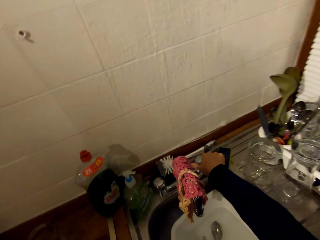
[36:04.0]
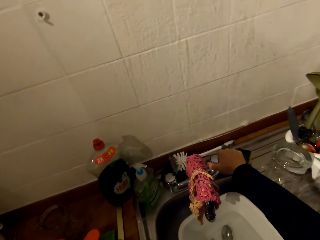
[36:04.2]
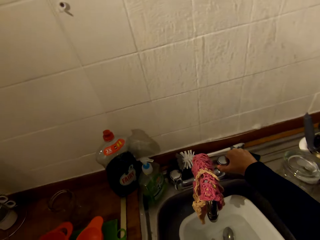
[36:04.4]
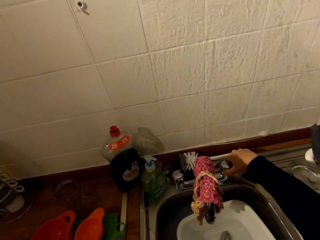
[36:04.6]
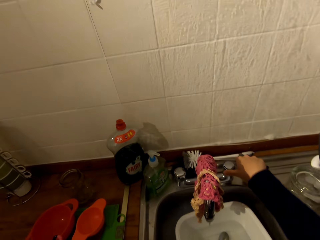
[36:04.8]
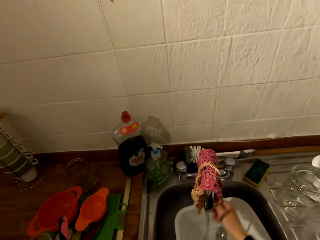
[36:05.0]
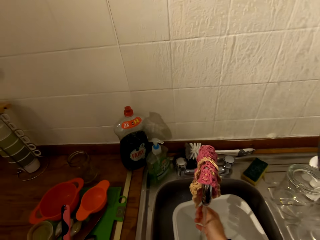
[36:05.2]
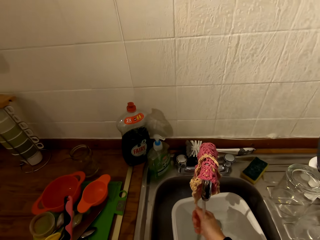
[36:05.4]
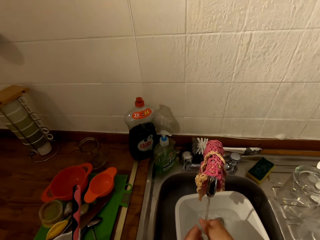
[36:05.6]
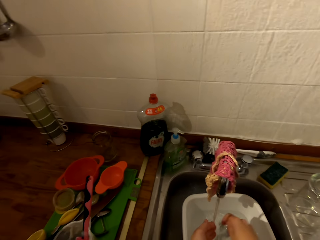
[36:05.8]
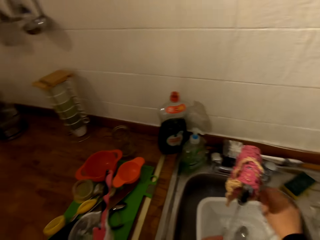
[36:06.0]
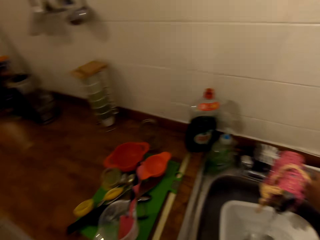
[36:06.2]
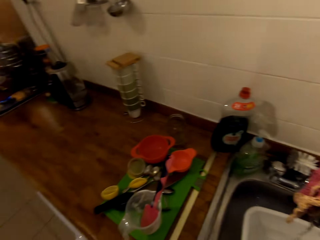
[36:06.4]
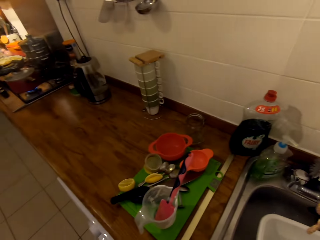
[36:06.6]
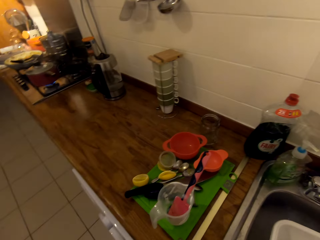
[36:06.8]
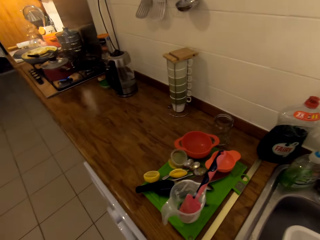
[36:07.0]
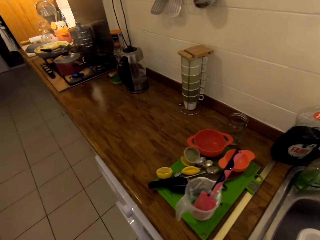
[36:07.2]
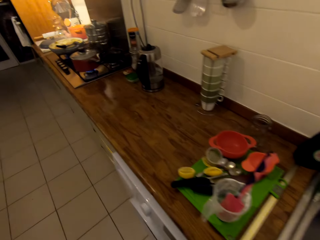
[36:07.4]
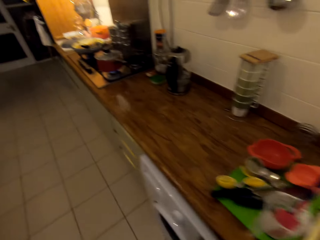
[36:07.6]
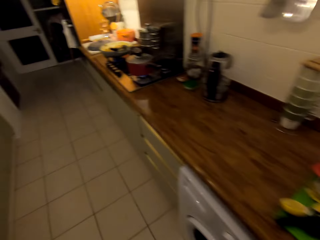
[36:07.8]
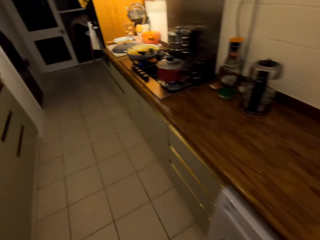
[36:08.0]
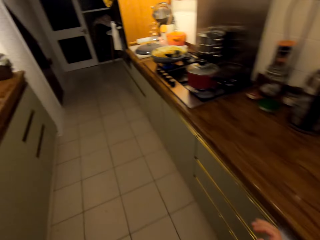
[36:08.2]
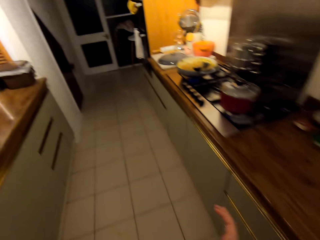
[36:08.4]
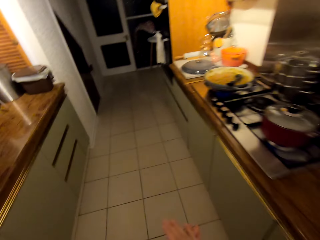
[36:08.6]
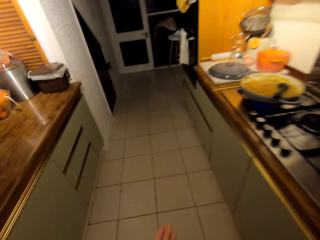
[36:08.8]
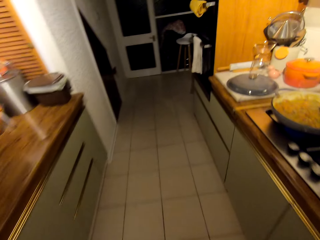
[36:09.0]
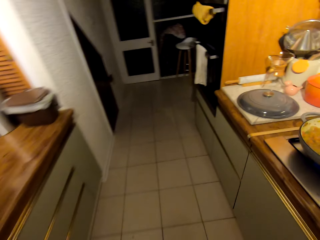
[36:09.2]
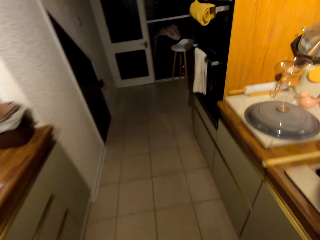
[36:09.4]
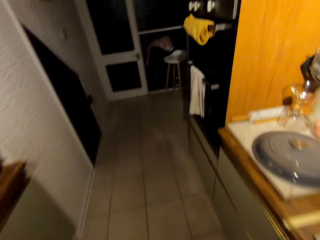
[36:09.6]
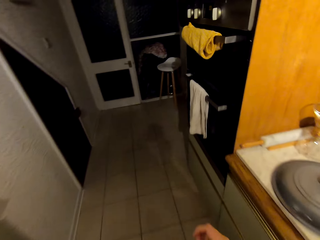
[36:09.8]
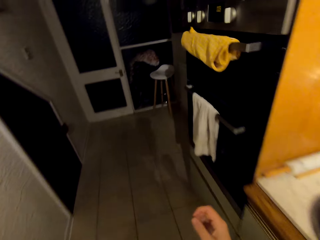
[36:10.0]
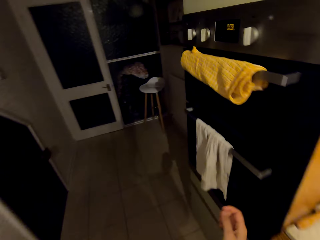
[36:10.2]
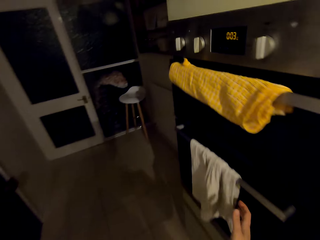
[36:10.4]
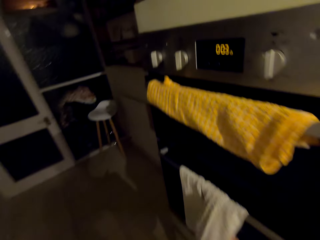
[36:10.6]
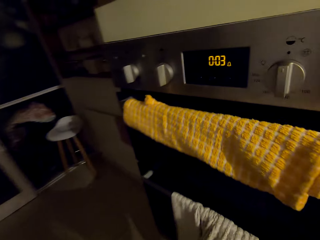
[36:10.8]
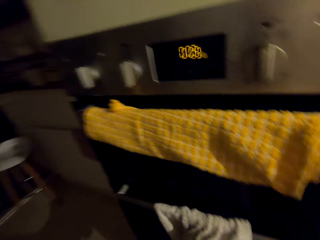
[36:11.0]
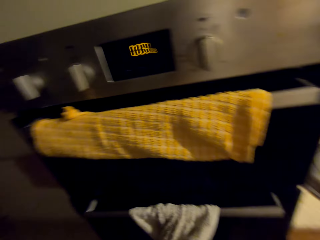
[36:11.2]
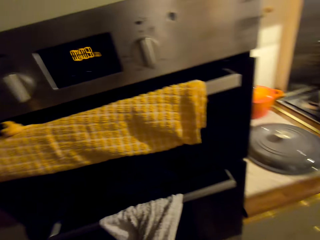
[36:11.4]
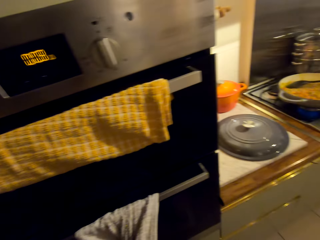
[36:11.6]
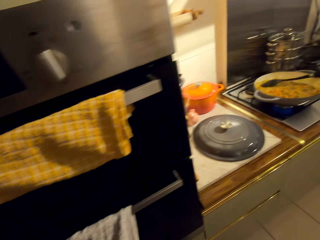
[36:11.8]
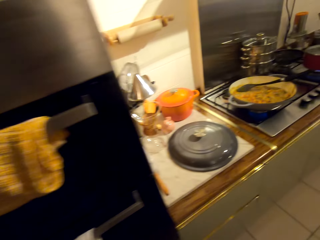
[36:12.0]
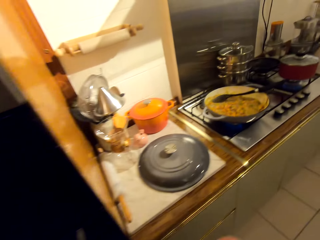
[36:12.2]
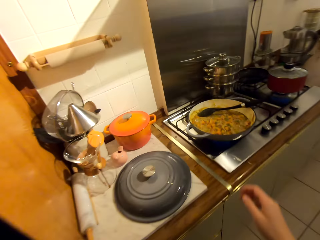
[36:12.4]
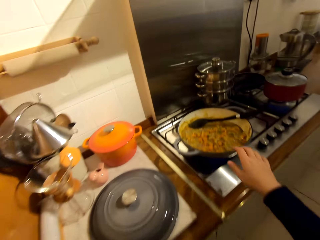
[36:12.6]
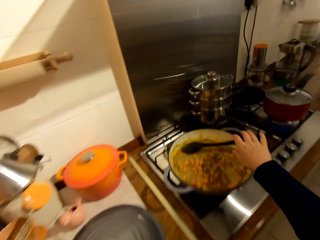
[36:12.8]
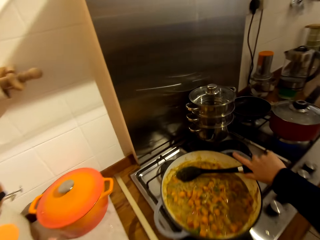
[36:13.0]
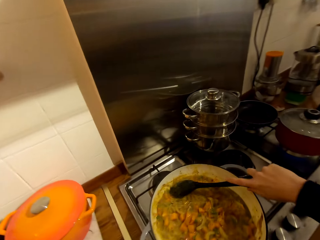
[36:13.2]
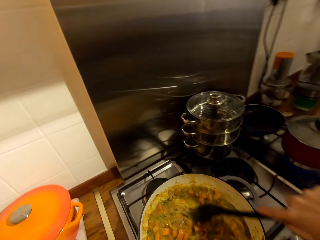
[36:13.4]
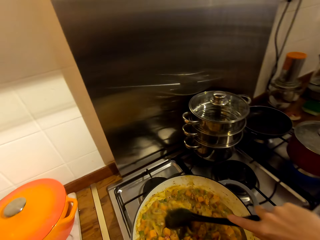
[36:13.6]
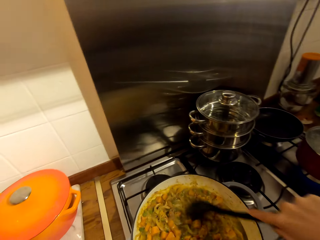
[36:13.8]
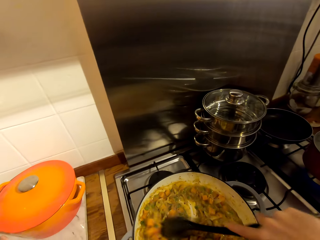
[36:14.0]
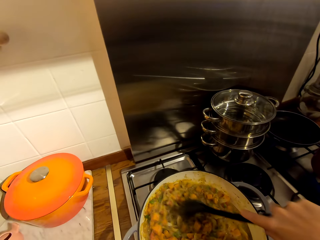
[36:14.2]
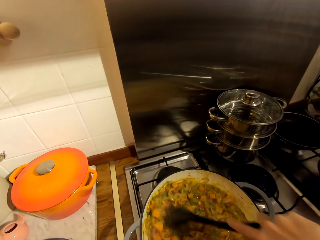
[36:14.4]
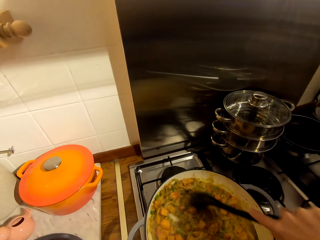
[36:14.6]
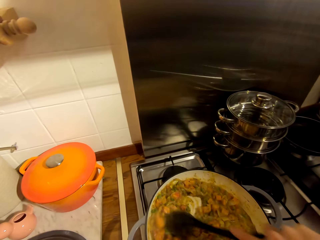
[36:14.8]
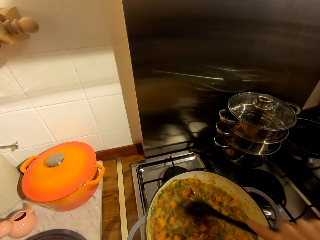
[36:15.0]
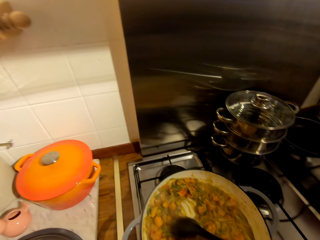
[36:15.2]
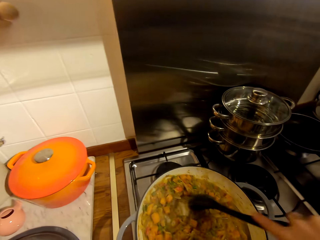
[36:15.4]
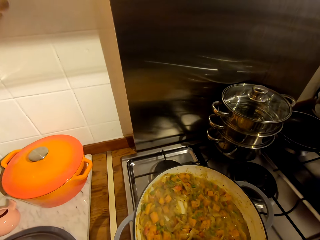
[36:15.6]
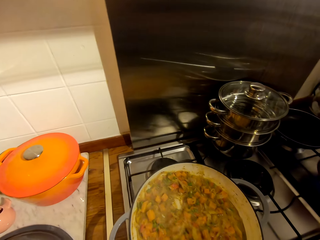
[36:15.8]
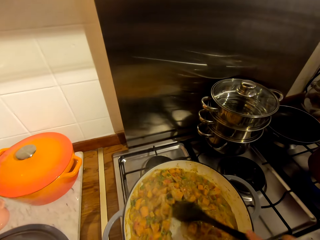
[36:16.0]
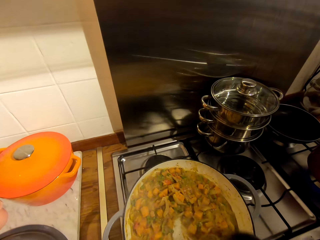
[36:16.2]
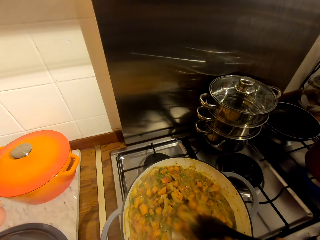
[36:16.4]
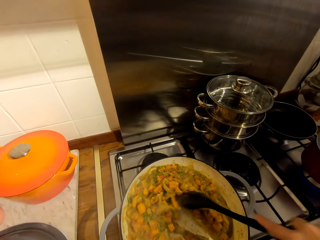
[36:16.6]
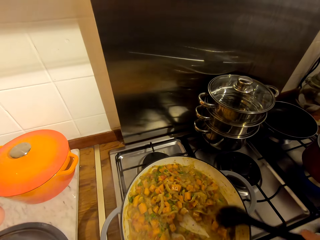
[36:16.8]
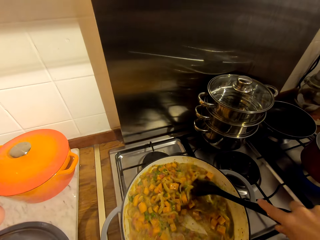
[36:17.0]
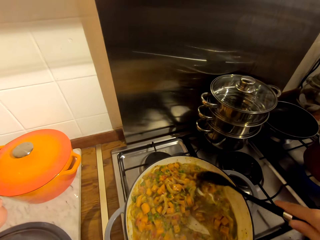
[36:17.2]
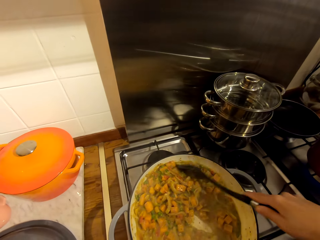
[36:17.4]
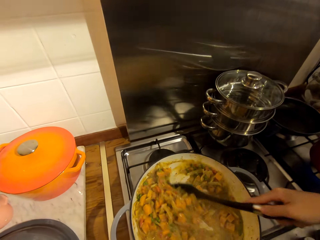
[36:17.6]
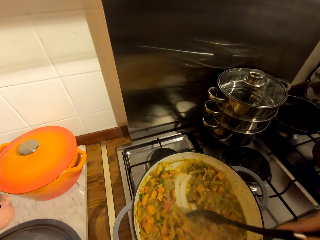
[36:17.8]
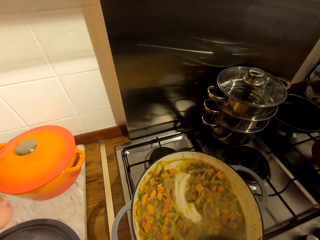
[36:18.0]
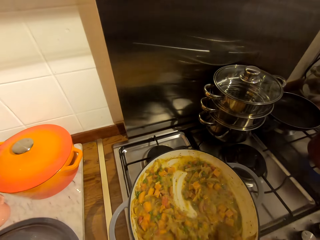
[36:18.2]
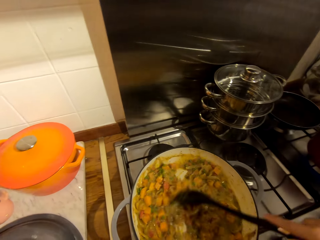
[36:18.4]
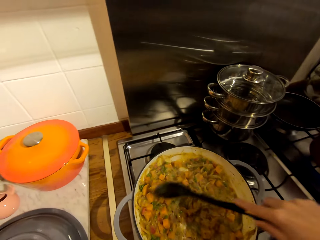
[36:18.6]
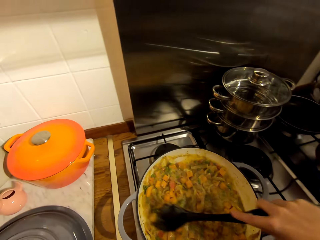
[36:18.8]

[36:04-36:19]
The camera wearer opens the tap. She washes her hands with tap water. She stares at the chopping board. She closes the tap water. She walks towards the oven. She wipes her hands with a hand towel. She walks around the kitchen. She picks up a wooden spoon from the frying pan and stirs the food with the wooden spoon.

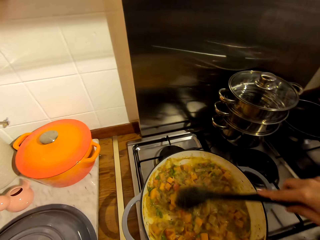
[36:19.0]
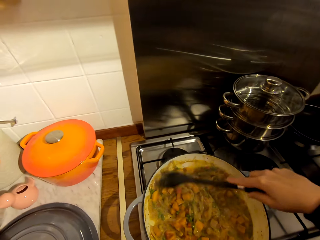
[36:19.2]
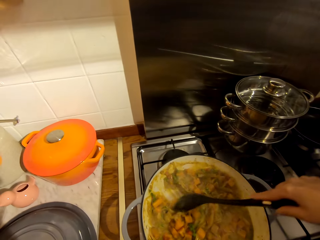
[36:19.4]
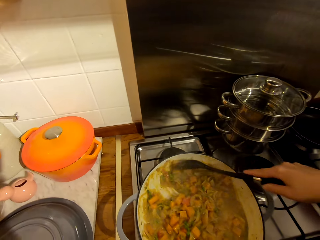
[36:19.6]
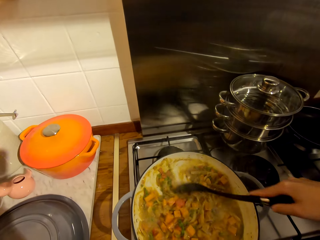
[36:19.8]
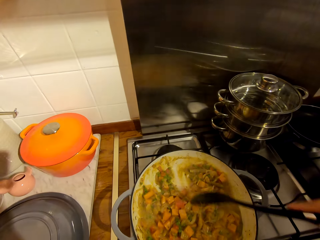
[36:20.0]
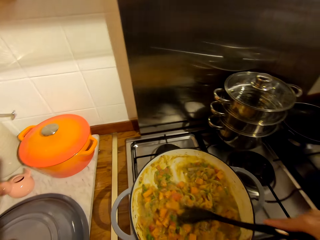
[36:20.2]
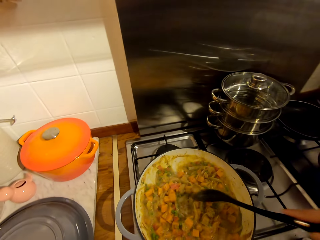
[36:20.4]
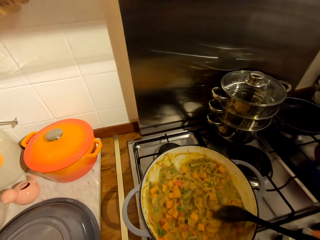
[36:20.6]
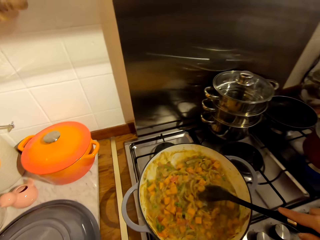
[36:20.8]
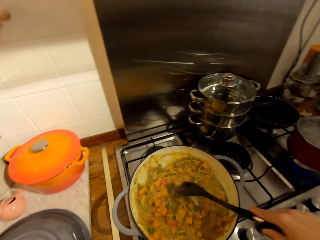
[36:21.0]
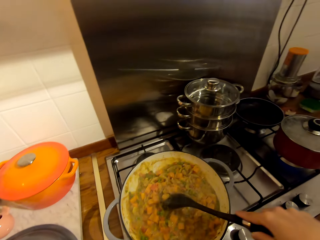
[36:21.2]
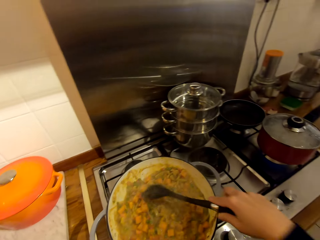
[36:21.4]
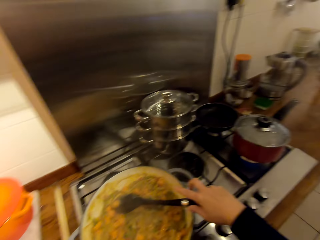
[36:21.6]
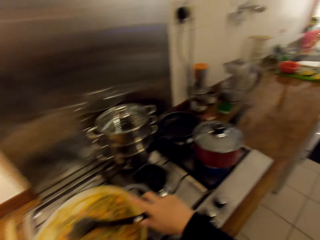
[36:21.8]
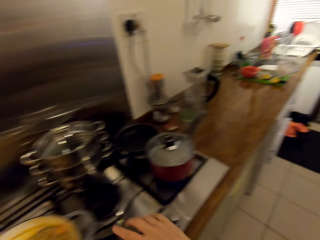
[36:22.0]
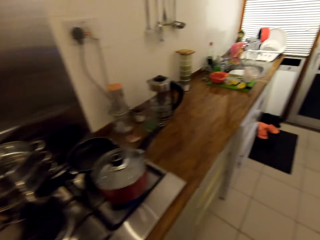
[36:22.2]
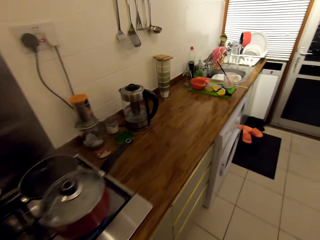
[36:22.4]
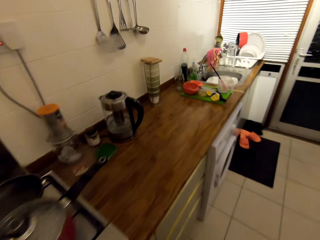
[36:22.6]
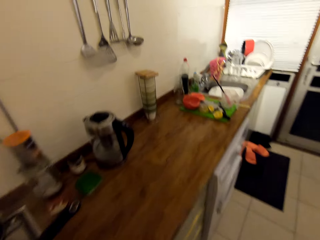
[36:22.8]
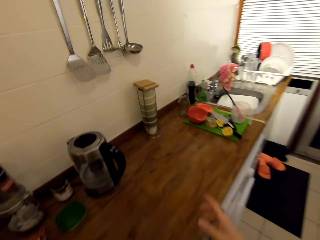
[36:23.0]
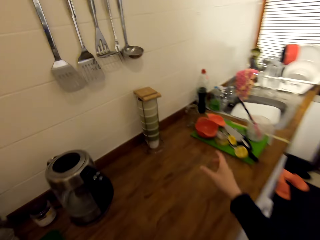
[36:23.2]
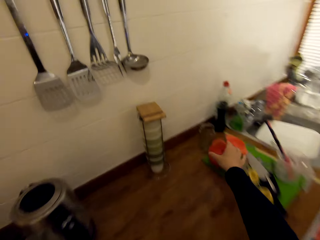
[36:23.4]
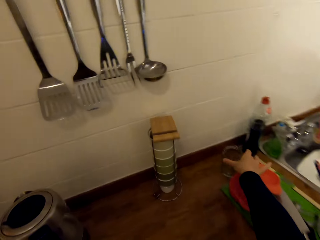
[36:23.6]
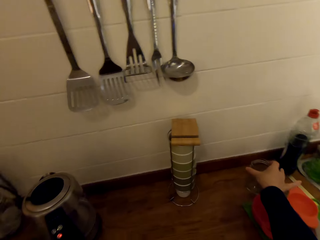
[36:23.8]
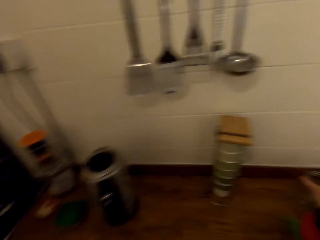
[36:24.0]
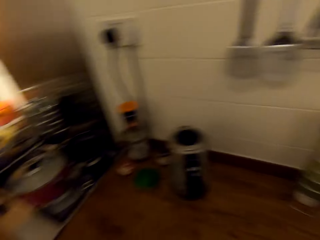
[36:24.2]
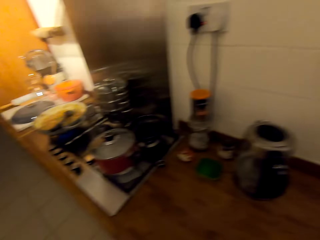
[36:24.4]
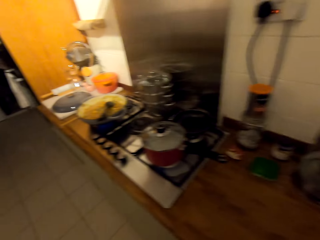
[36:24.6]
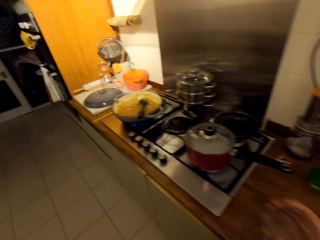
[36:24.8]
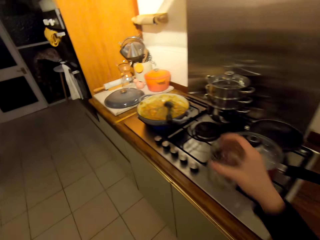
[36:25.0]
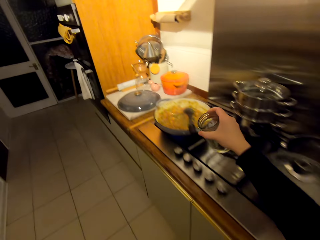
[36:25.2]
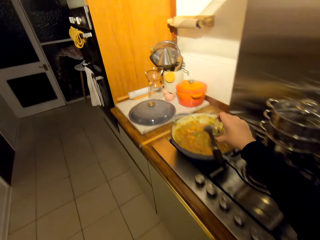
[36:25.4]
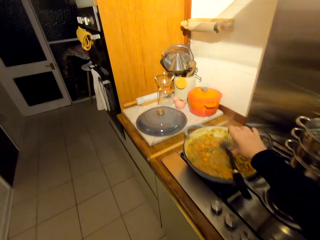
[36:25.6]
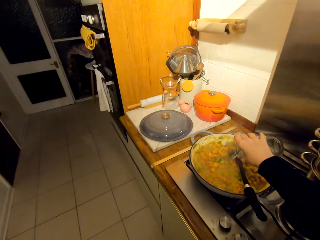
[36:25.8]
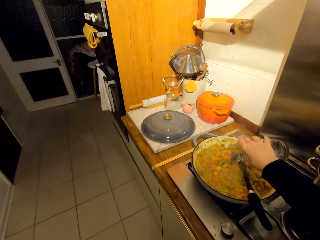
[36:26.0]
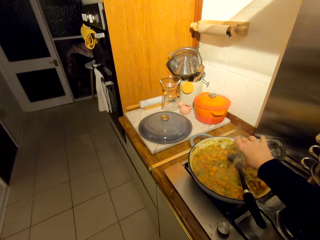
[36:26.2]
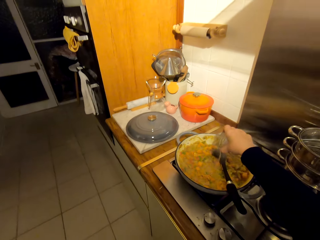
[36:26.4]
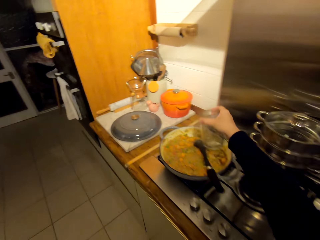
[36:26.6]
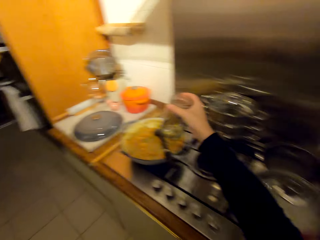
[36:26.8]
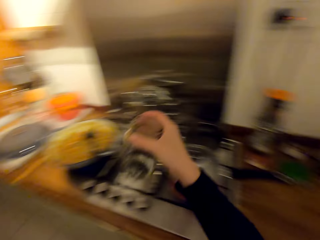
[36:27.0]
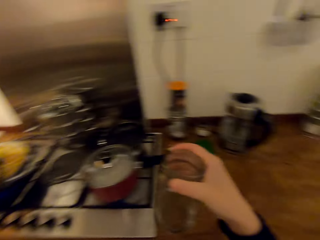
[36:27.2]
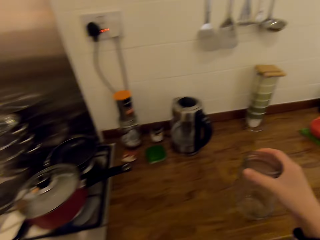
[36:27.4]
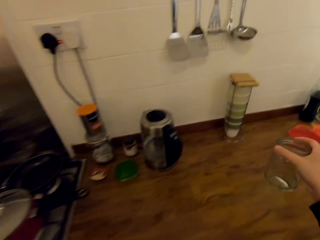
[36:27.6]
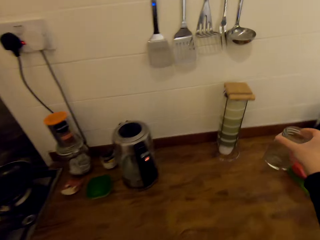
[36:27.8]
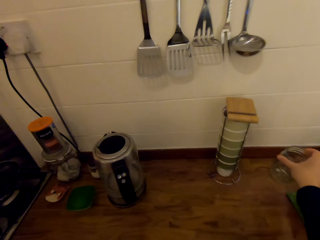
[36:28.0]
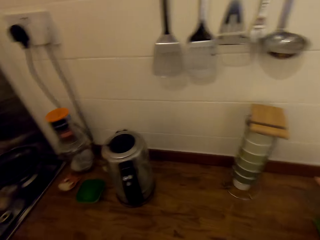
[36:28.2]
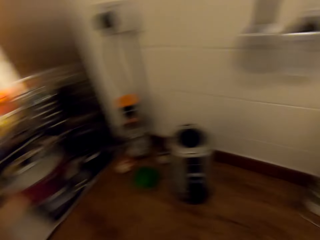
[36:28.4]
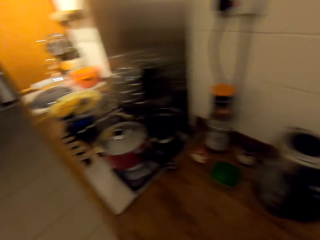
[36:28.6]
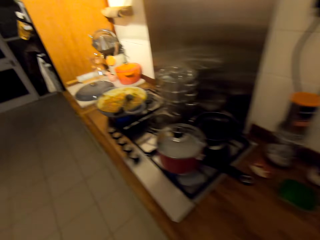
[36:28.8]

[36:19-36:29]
The camera wearer puts the wooden spoon on the frying pan. They walk around the kitchen. They pick up a jar from the countertop. They walk around the kitchen. They pour a liquid in the frying pan from the jar. They walk around the kitchen. They put the jar on the countertop.
